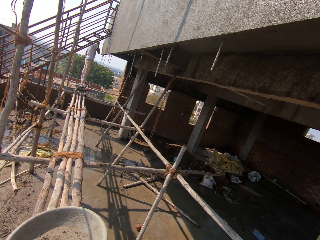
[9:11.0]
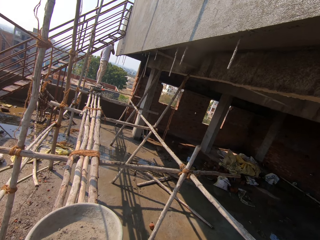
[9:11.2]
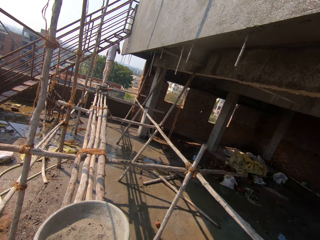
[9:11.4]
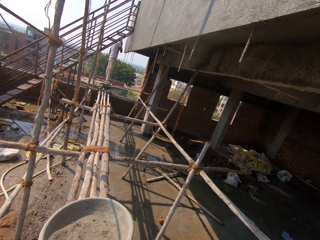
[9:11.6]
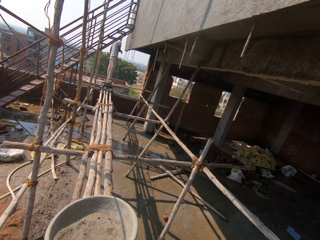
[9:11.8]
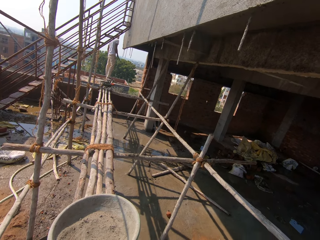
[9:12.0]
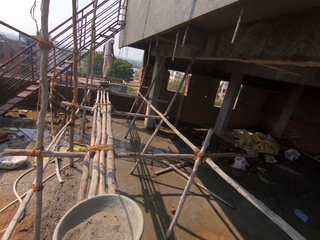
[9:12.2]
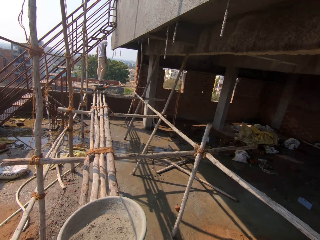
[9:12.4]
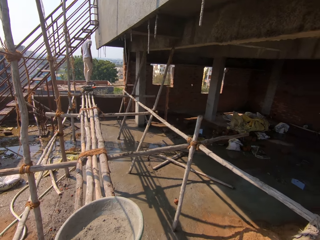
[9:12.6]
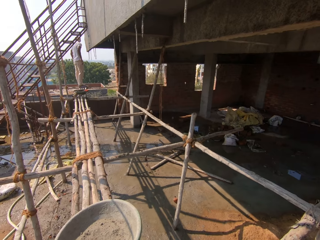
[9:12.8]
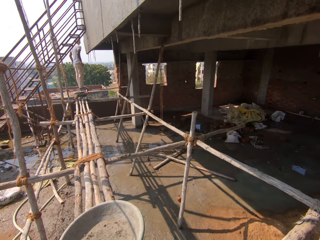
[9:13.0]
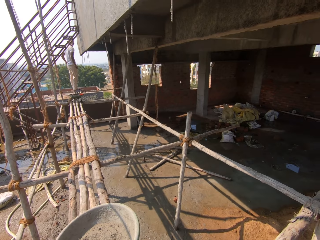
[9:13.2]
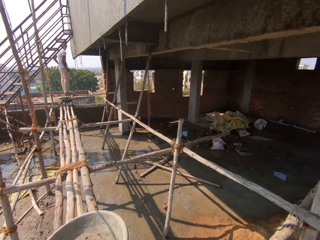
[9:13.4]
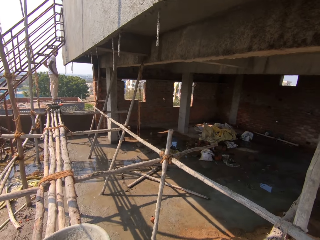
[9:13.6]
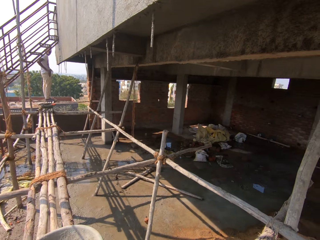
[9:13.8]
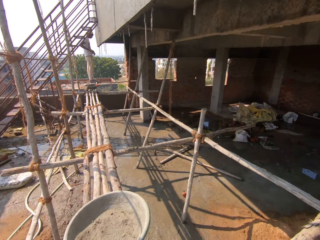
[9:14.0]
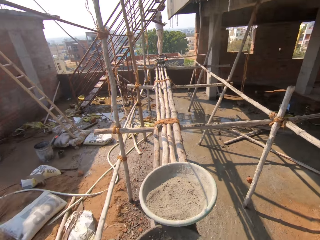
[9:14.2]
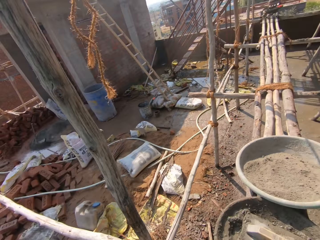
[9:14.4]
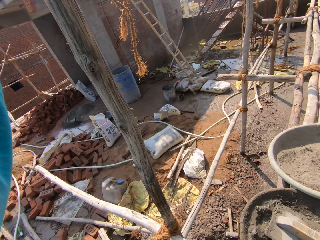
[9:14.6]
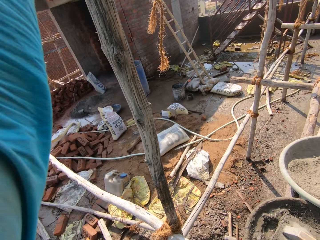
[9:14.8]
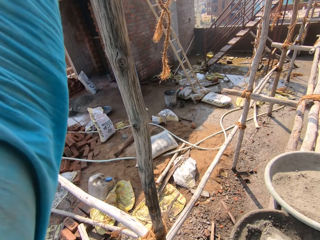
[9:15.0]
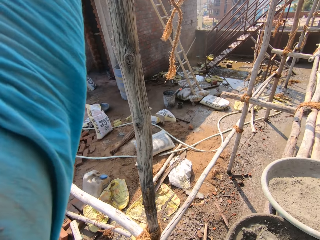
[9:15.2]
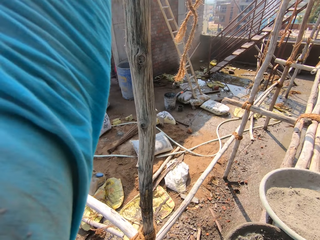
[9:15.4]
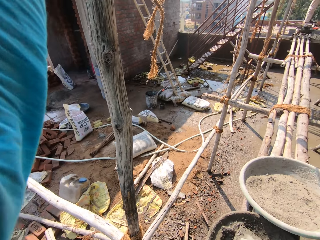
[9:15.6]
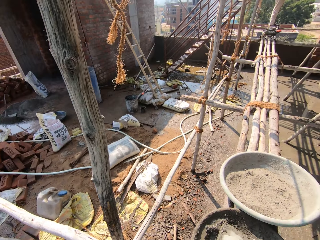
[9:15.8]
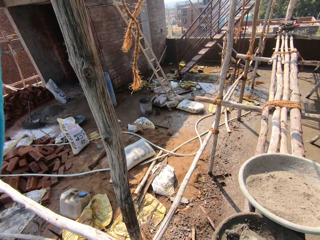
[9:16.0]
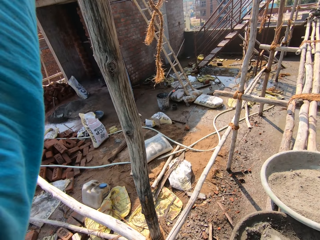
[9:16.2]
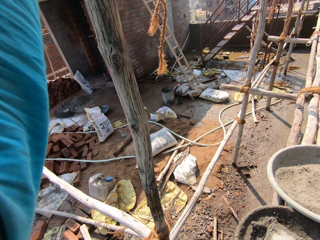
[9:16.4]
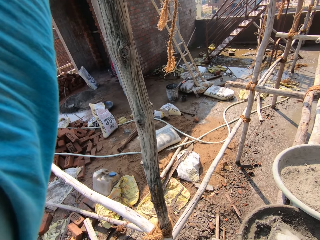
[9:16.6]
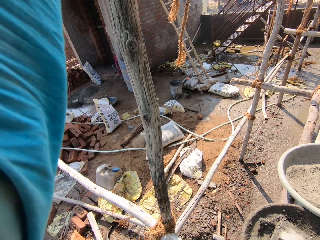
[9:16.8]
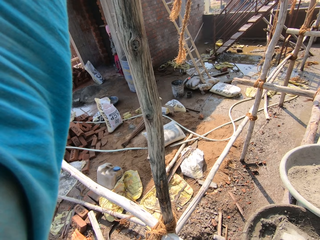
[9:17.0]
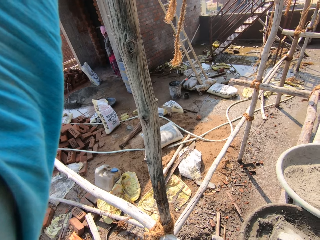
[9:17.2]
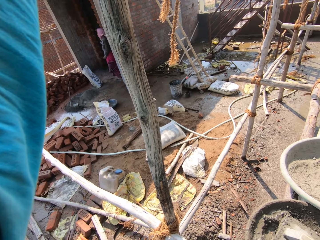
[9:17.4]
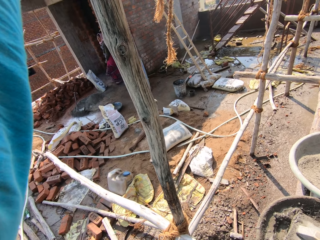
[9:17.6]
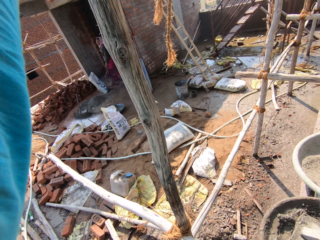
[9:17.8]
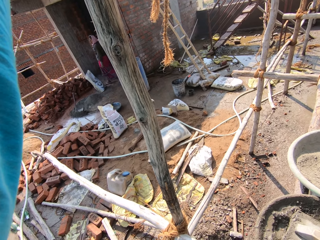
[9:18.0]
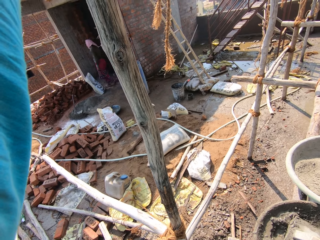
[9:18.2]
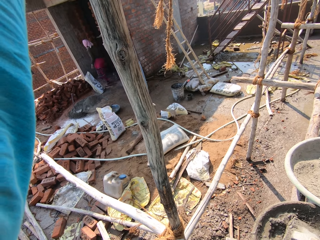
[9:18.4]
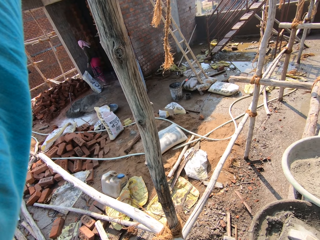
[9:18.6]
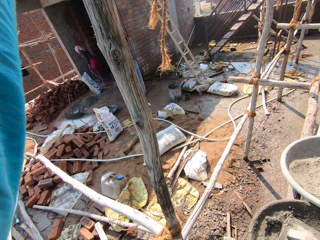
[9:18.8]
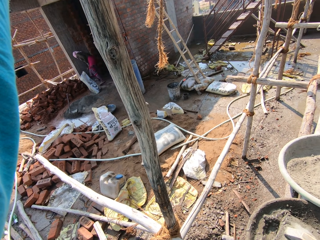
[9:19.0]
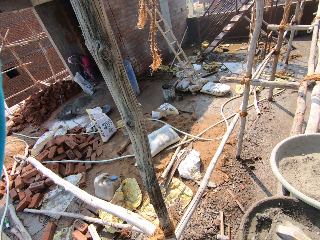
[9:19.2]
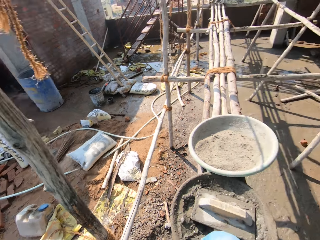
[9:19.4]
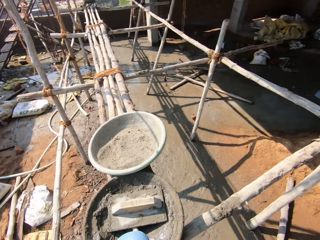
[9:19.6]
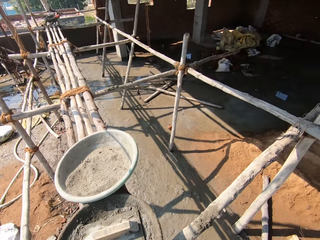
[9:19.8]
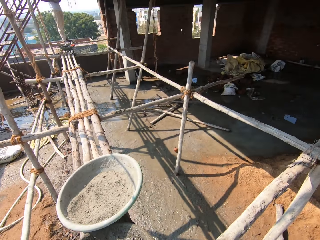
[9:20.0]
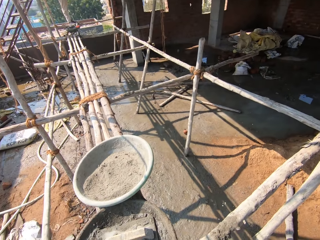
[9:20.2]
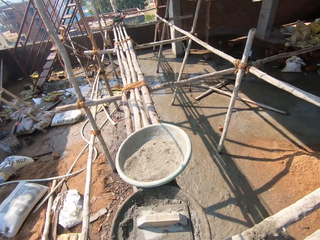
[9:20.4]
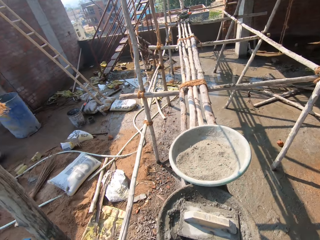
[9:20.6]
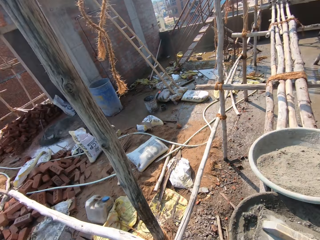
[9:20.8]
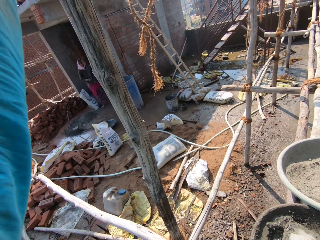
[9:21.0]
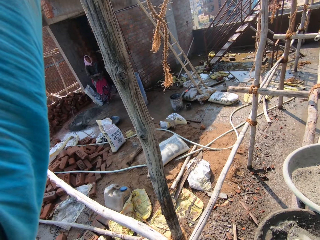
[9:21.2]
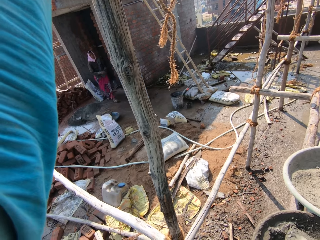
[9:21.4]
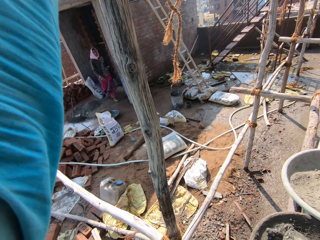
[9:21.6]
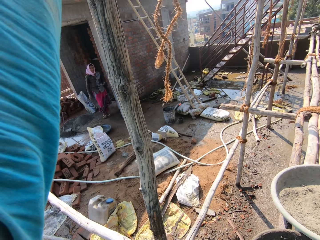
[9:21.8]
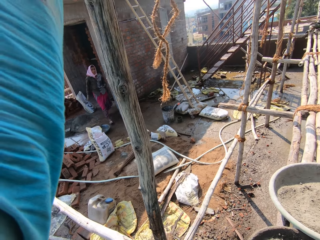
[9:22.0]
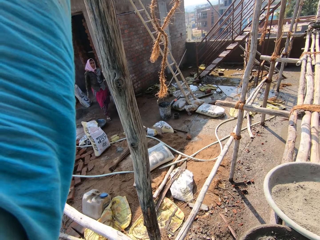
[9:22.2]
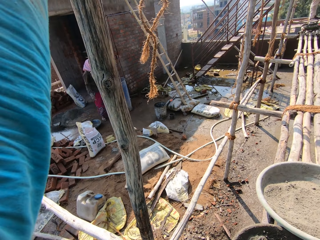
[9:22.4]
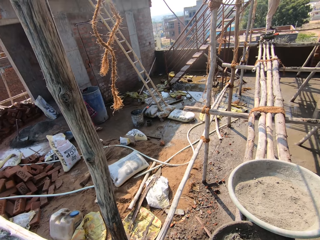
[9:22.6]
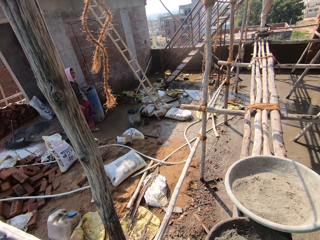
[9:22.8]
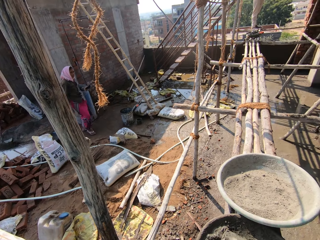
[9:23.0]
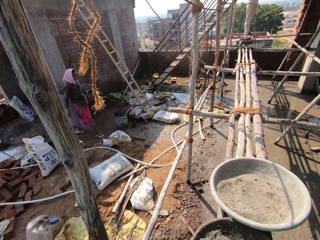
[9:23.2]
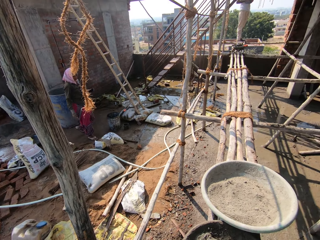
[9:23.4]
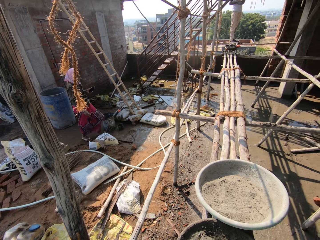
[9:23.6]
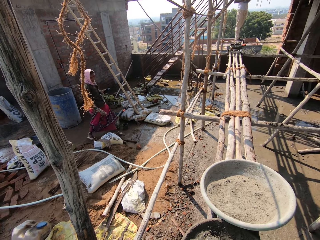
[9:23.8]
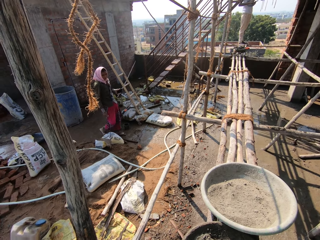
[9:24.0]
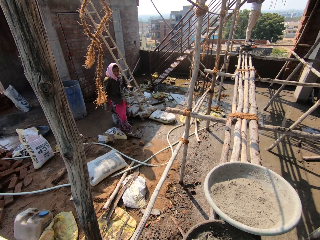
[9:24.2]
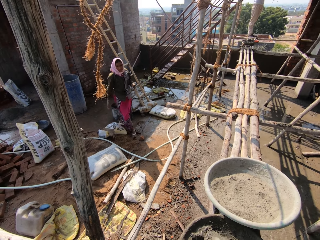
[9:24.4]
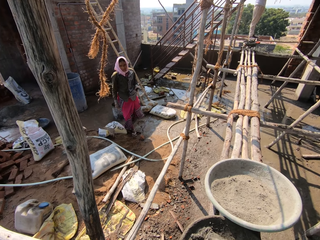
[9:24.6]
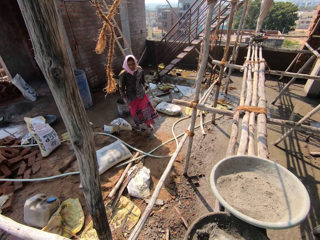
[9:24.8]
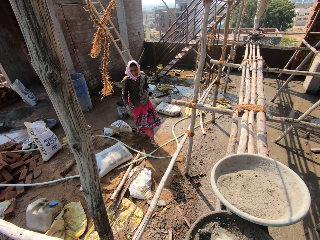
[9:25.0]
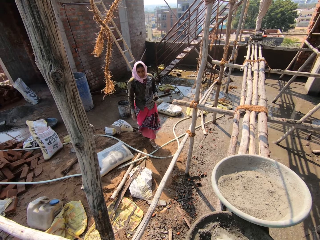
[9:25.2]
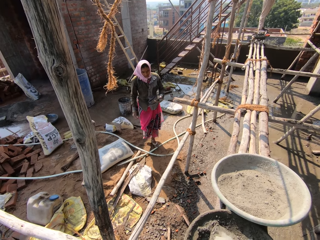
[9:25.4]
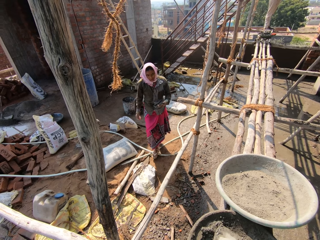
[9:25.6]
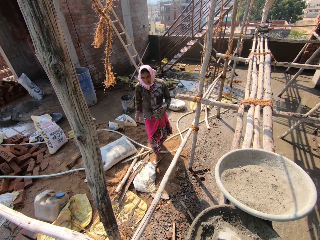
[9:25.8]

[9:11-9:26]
The camera wearer spits saliva. They look around. They talk to a lady.

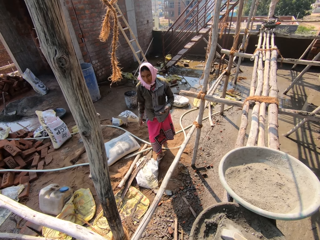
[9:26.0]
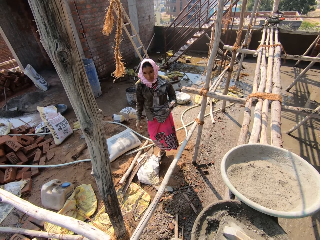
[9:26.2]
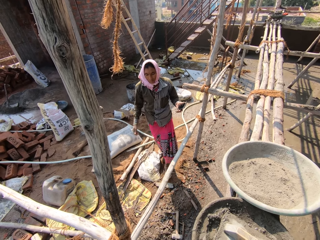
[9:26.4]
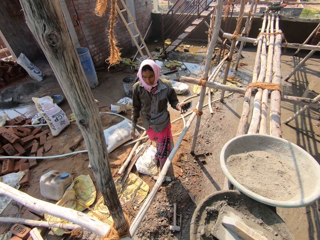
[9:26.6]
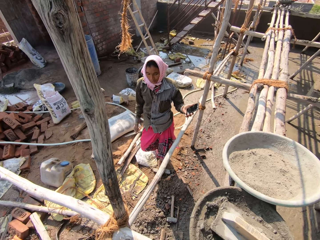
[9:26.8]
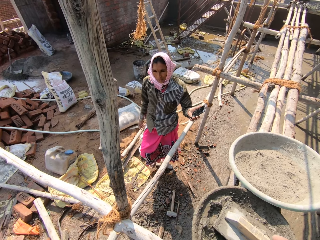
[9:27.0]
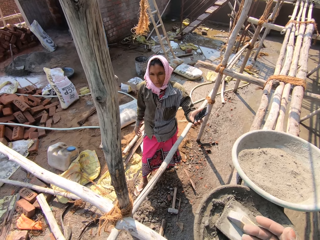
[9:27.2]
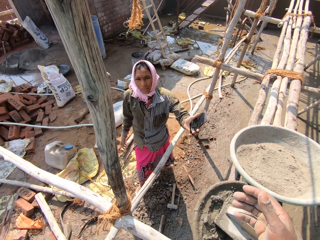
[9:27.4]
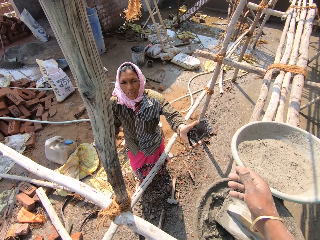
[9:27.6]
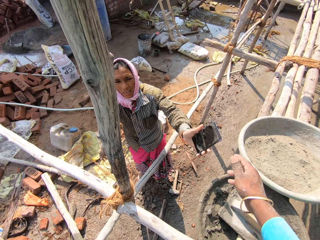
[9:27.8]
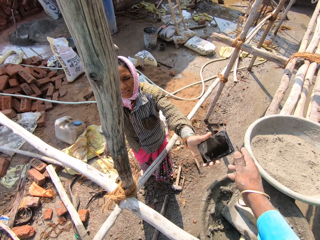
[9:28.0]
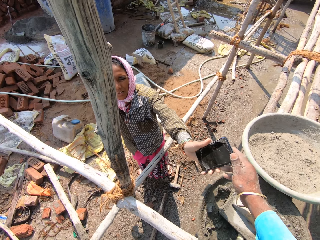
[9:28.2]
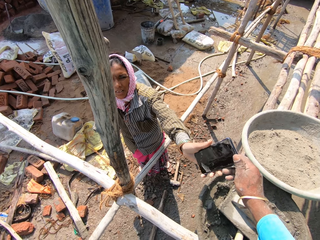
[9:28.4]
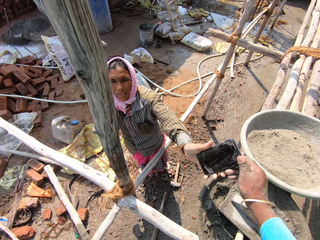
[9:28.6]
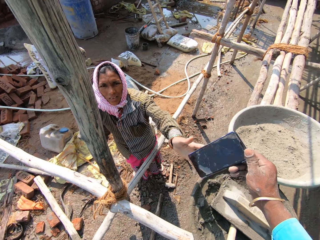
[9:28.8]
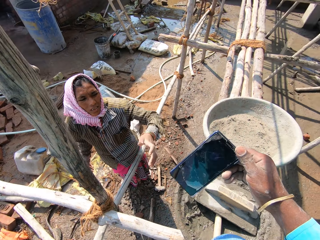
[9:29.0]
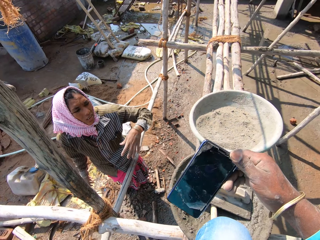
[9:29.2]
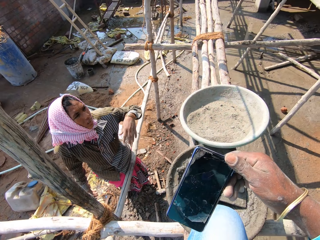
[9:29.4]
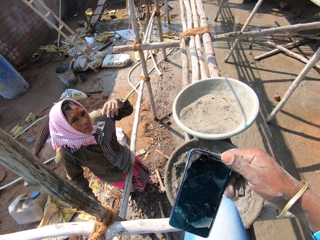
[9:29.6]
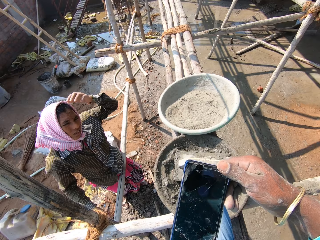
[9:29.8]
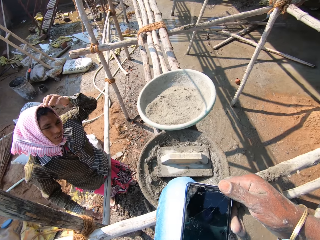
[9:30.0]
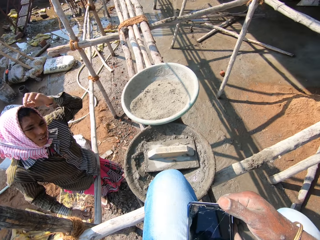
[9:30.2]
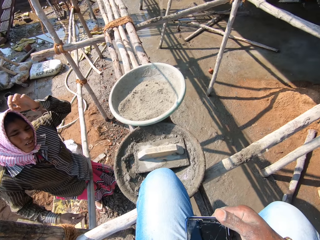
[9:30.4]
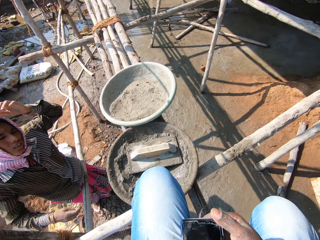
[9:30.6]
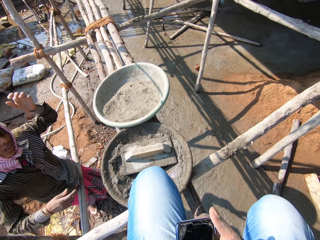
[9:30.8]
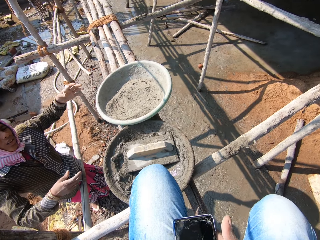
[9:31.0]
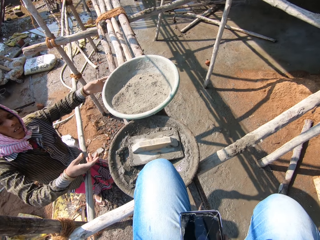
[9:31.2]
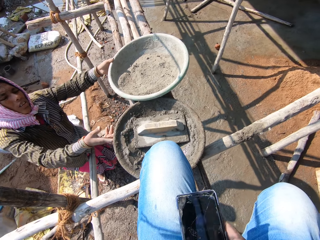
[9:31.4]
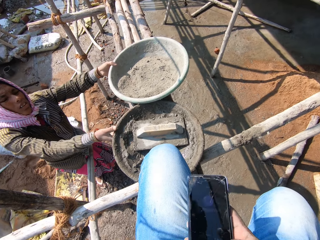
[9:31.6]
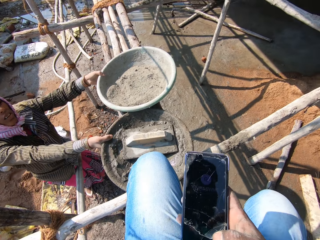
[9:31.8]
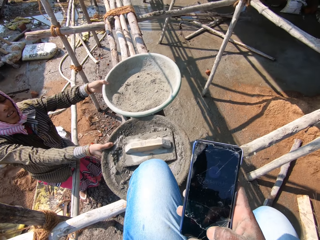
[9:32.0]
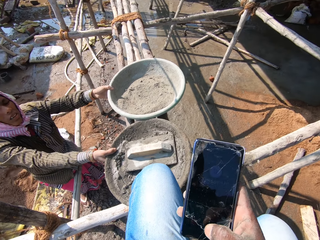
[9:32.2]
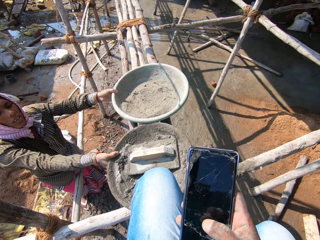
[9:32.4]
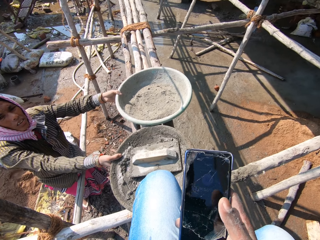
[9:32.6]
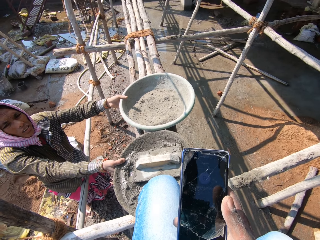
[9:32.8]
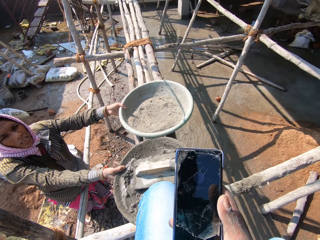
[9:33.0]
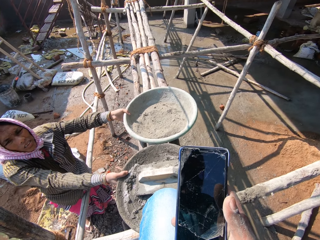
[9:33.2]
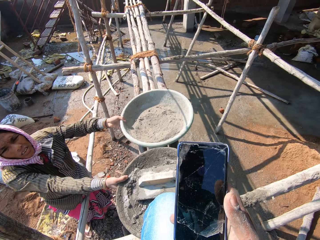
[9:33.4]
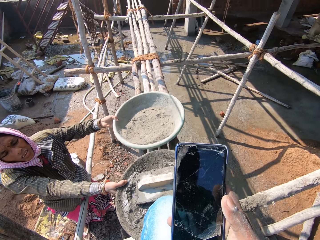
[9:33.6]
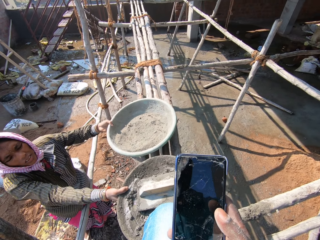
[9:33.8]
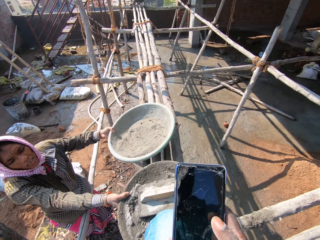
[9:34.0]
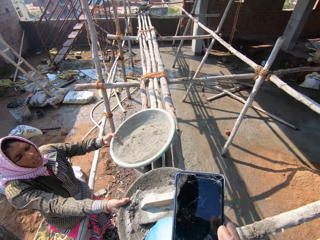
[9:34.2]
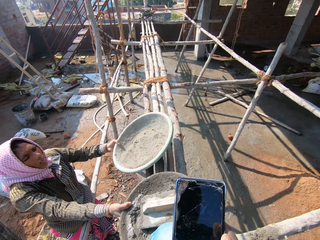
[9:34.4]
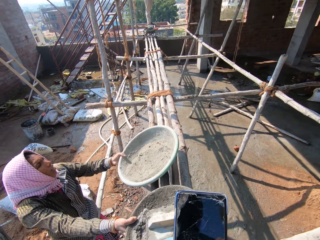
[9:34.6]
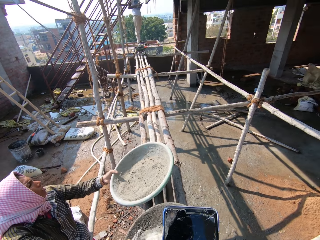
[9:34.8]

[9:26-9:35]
A lady gives the camera wearer a phone. The camera wearer takes the phone from the lady. They look at the phone. The lady picks basins of cement. The camera wearer operates the phone.
